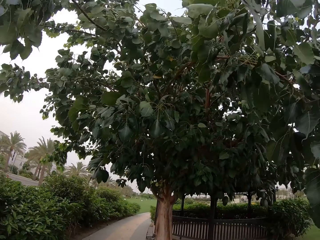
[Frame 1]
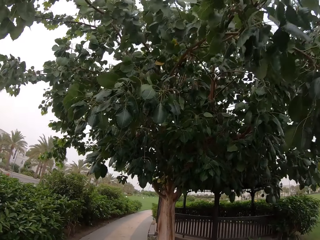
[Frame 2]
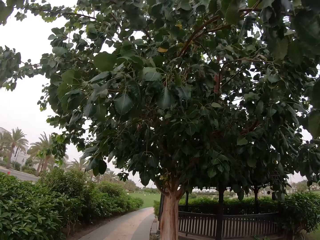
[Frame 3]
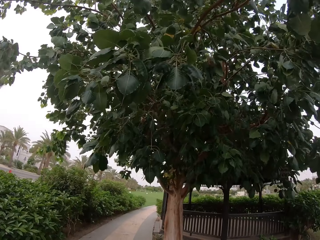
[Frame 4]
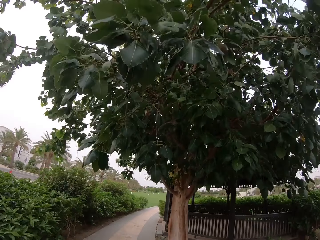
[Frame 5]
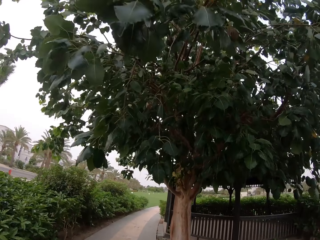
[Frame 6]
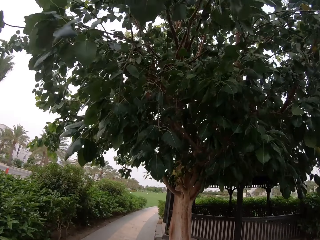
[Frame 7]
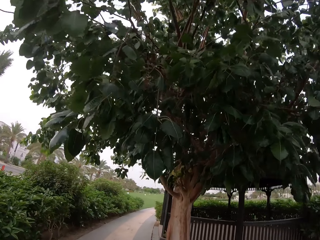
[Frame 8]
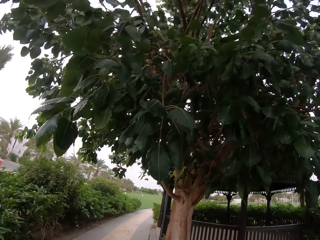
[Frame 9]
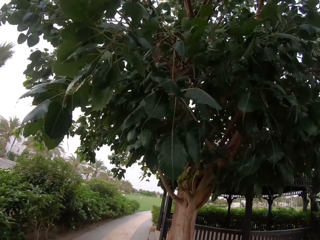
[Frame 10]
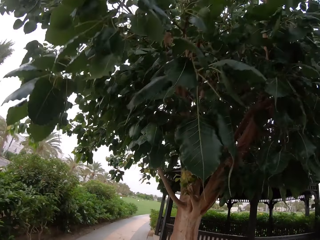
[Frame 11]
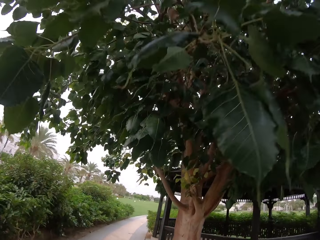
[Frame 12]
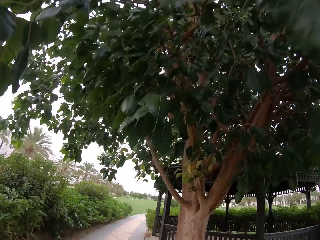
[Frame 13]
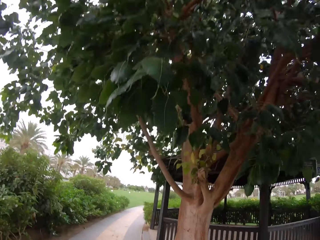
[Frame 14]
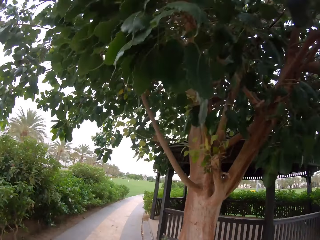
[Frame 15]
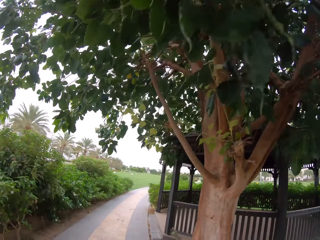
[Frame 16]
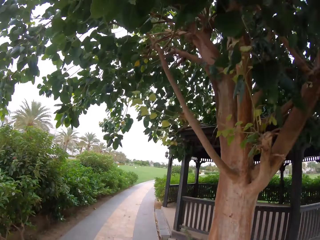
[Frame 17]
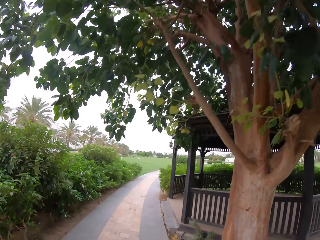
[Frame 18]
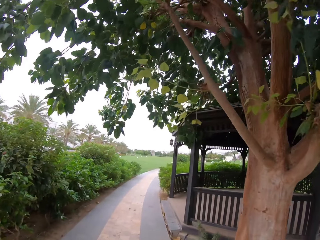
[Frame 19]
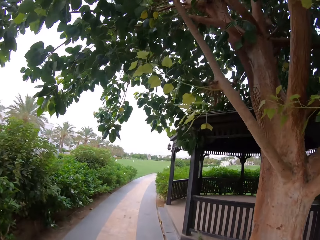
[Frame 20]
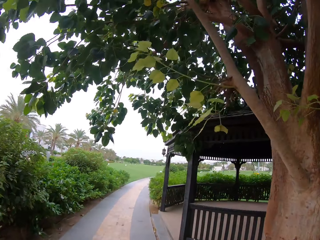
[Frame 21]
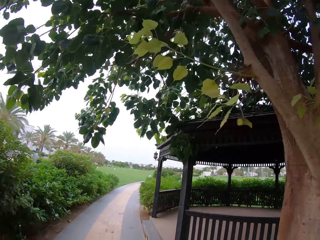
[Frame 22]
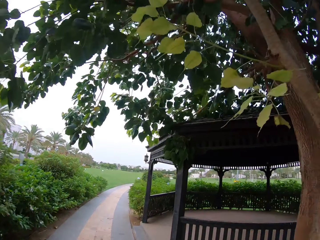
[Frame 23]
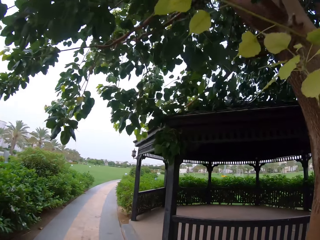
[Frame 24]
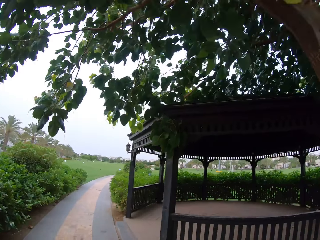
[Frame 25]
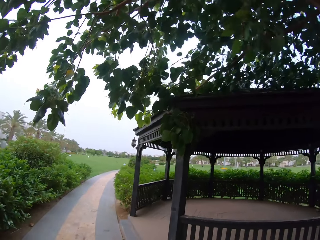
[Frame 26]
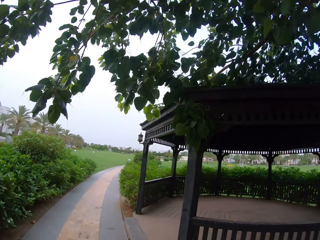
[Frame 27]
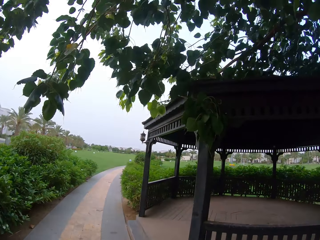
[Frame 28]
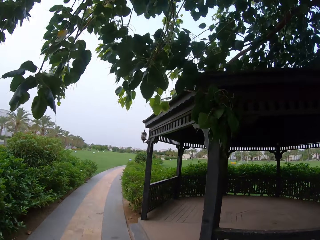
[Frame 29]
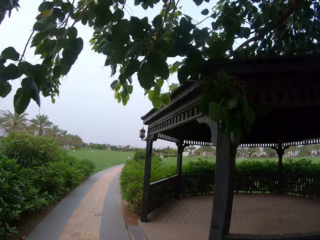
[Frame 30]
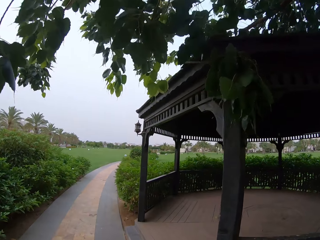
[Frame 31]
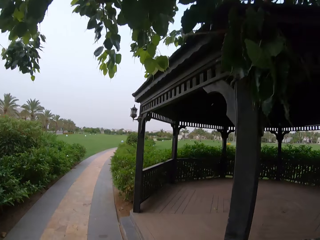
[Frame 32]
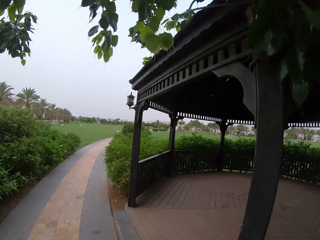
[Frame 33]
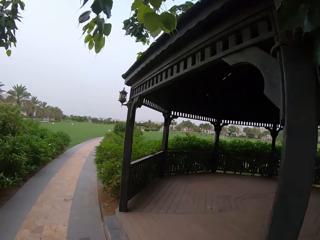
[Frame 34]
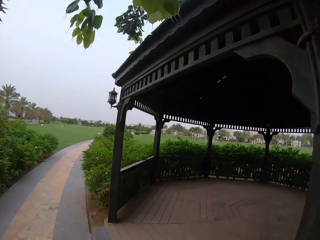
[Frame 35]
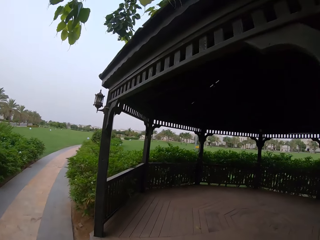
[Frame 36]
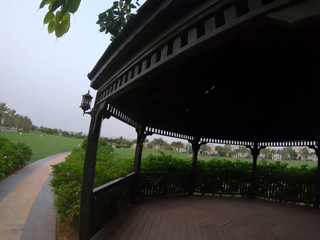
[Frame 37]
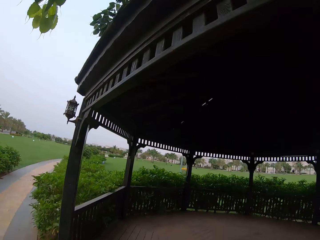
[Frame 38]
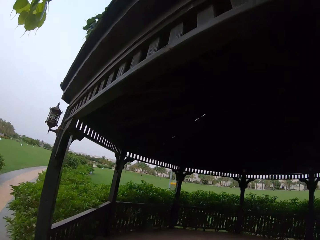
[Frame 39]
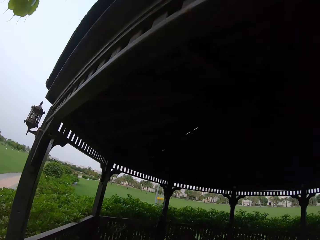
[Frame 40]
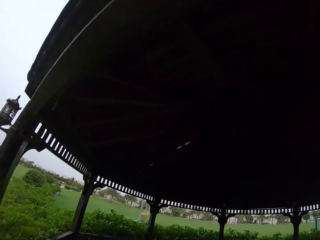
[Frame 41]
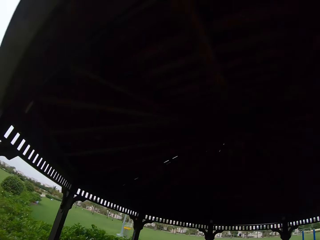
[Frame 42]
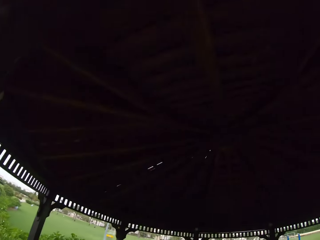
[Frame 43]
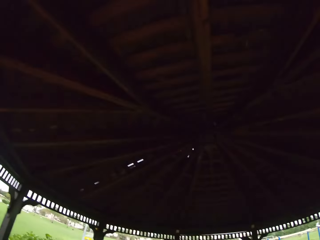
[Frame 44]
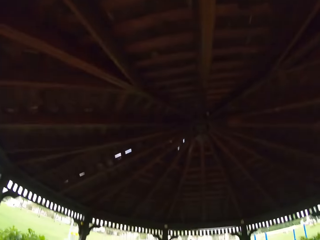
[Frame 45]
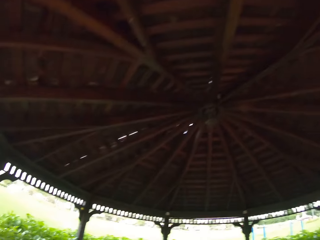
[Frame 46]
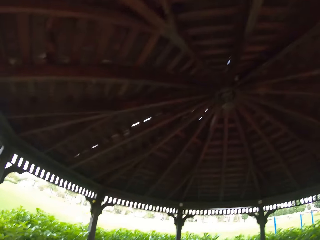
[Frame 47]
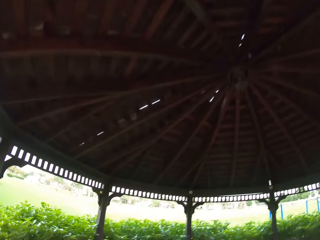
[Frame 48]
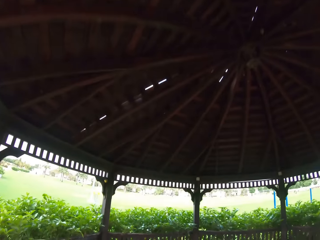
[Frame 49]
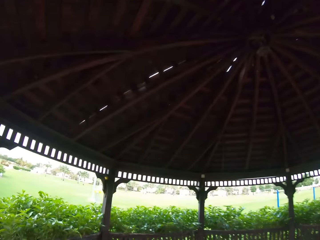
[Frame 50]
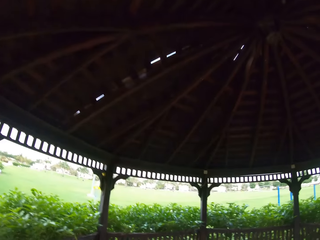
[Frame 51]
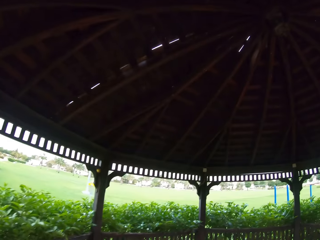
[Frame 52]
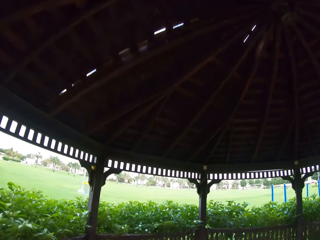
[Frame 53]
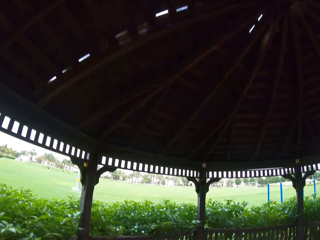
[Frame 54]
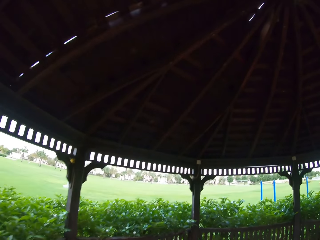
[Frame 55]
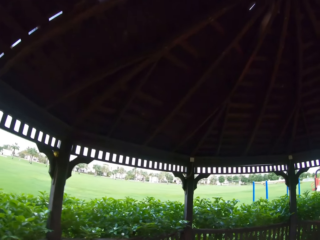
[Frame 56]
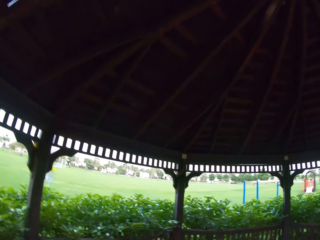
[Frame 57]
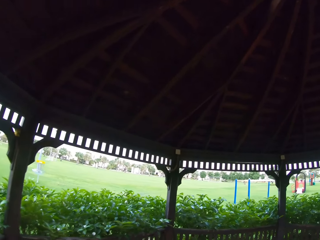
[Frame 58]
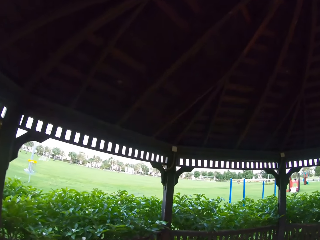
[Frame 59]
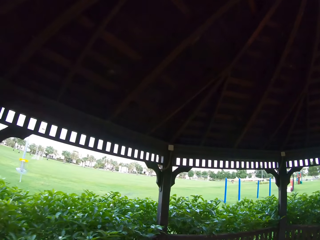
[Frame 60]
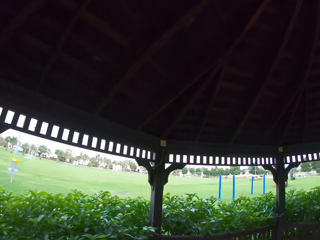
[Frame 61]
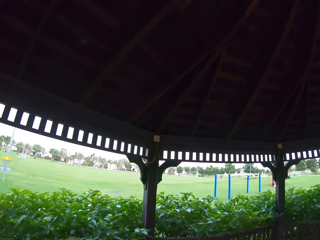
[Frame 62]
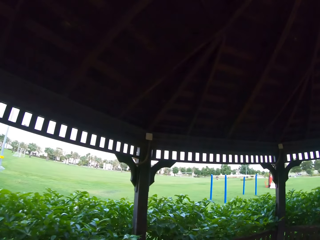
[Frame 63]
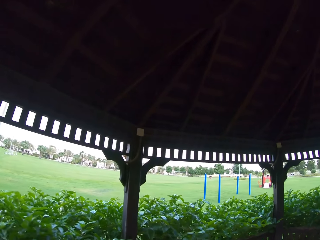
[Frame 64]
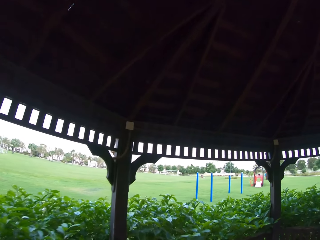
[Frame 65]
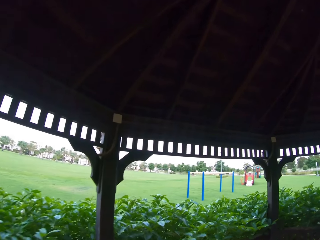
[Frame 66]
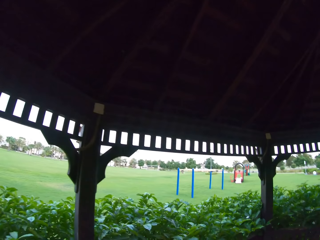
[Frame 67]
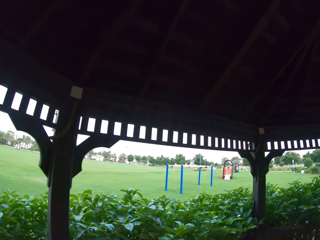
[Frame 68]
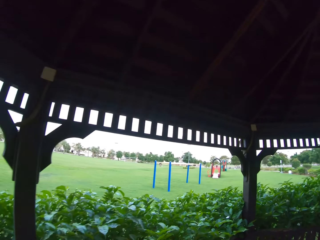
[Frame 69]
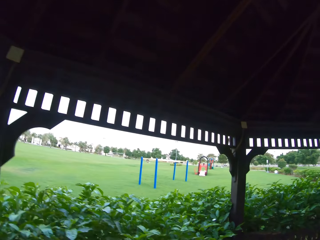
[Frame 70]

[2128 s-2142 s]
The camera wearer looks on the tree. They walk into the gazebo, walk around in the gazebo, and look at the gazebo's roof.

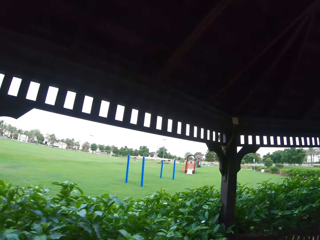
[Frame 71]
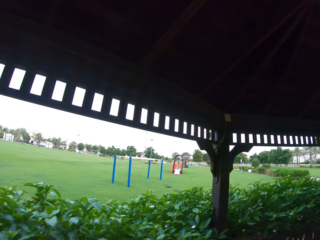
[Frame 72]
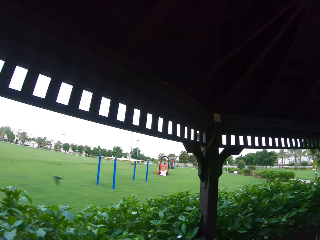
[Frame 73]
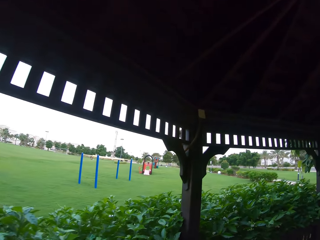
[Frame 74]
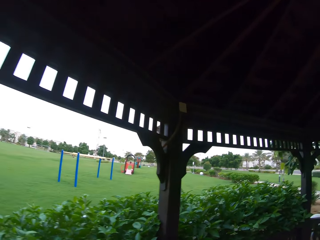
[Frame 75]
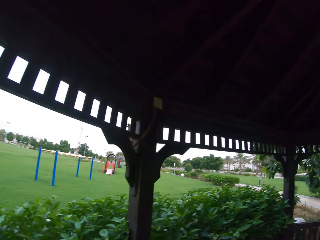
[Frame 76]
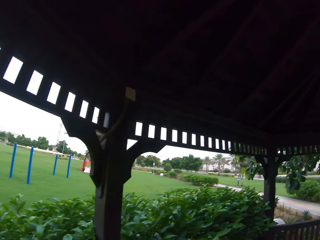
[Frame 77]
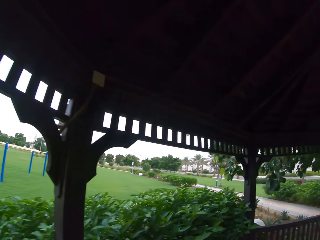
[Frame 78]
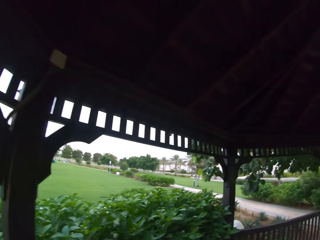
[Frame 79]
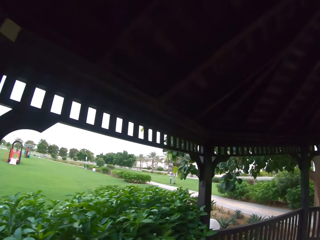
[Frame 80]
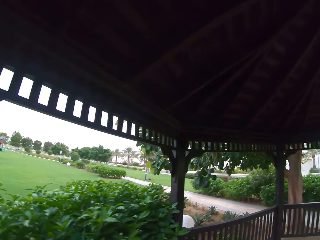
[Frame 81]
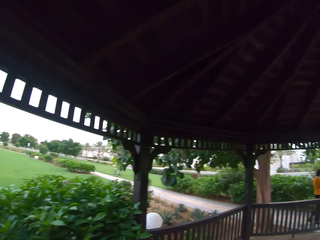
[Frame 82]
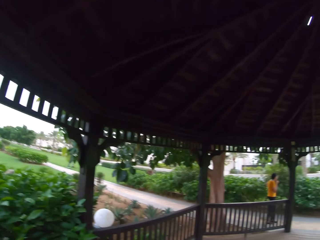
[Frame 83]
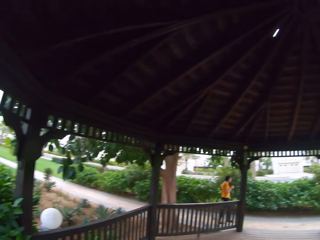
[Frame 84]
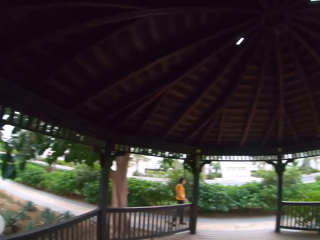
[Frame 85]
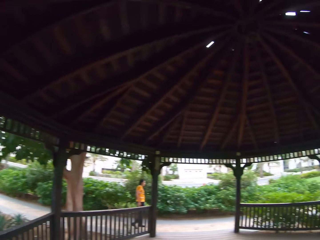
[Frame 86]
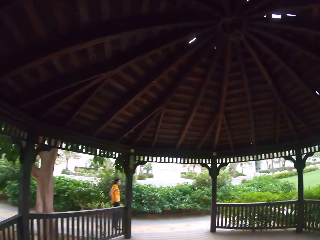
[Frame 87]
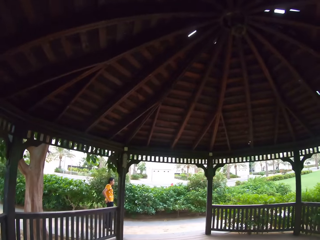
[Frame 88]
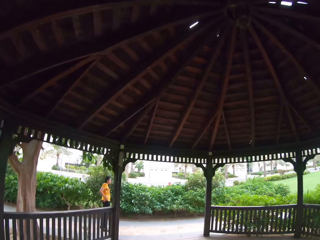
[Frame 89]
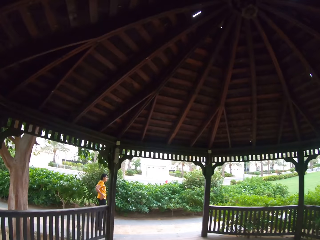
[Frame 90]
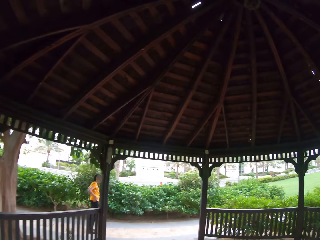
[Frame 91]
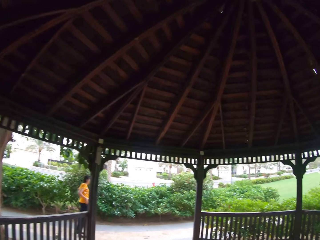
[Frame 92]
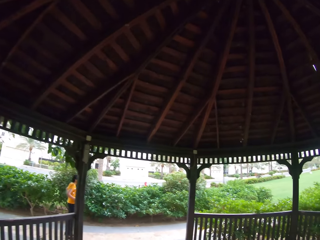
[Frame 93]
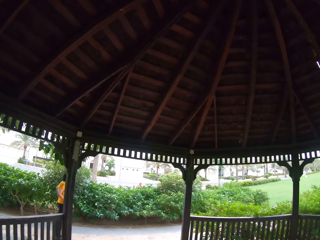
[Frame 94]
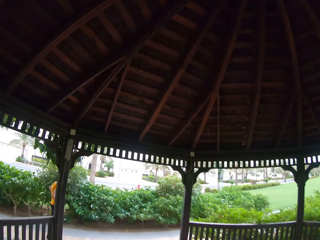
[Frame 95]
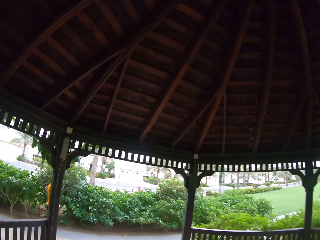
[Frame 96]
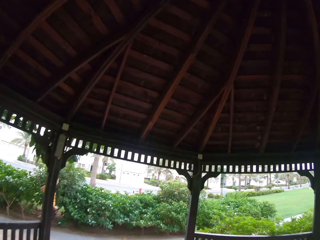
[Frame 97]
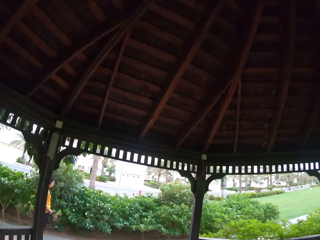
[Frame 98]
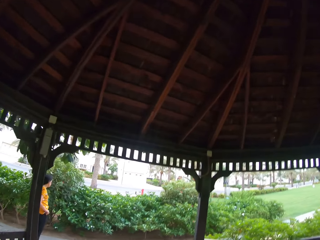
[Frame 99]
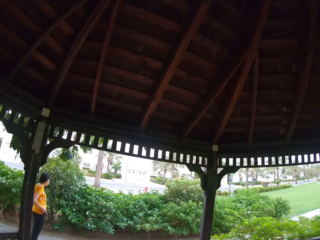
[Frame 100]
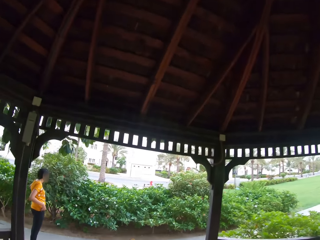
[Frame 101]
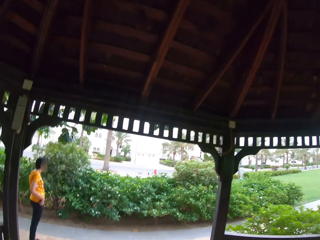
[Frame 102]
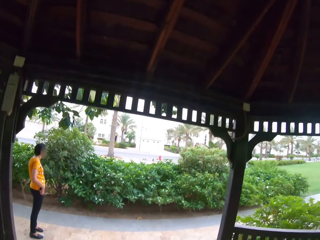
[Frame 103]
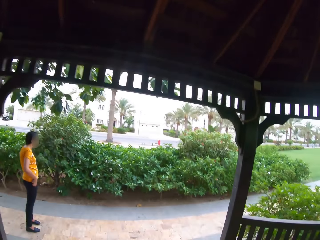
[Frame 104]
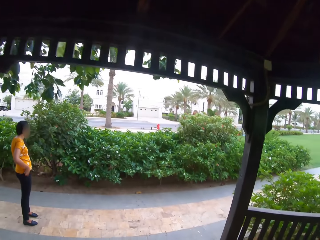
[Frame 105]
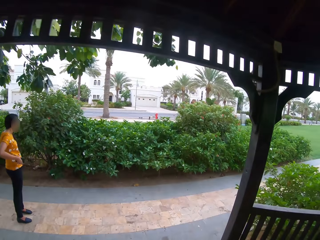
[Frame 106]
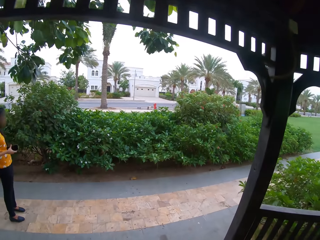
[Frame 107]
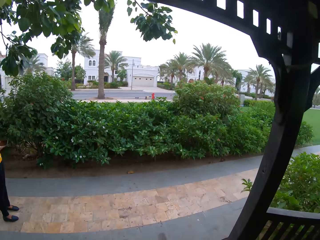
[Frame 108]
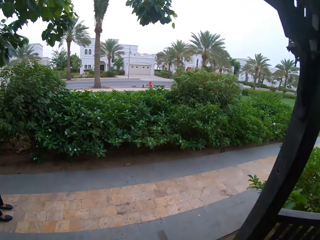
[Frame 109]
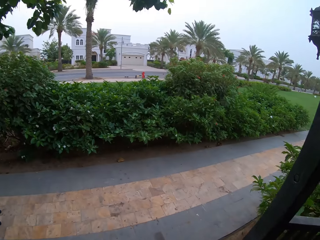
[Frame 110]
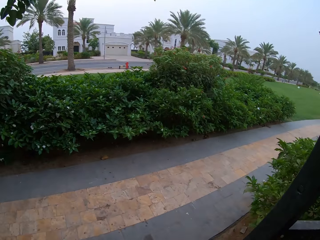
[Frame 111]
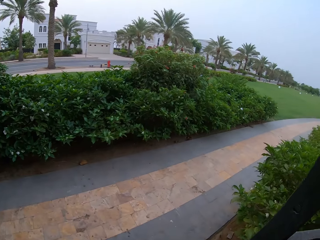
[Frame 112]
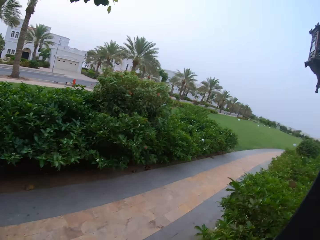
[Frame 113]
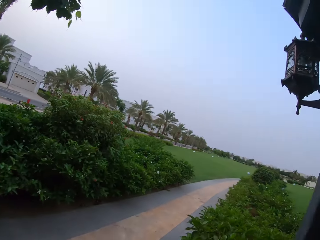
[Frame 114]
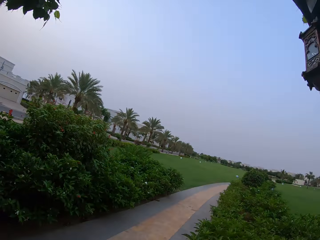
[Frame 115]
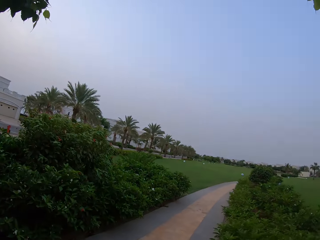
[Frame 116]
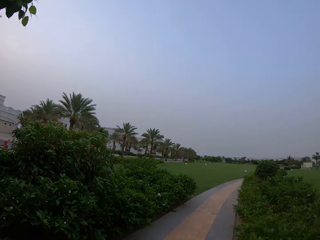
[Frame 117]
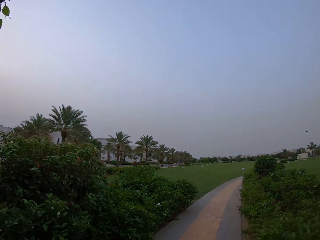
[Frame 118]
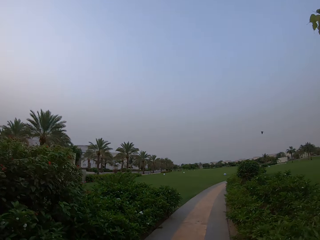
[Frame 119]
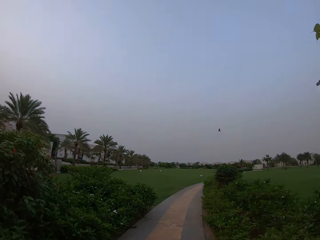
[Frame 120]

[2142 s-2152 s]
A lady stands on the walkway. The camera wearer looks at the lady. The lady removes a phone from the pocket. The camera wearer walks out of the gazebo. The lady holds the phone. The camera wearer walks on the walkway.
